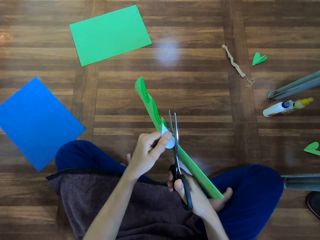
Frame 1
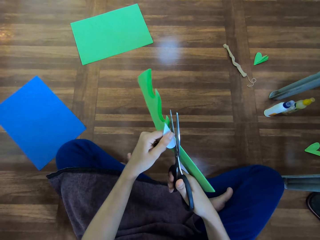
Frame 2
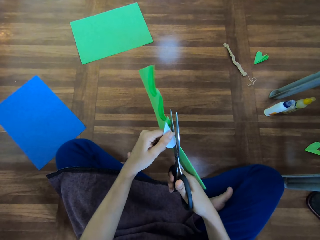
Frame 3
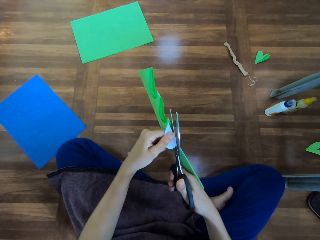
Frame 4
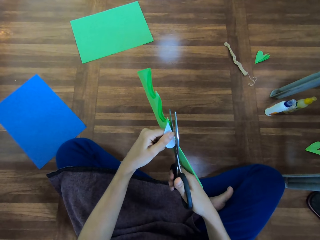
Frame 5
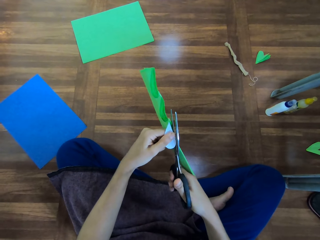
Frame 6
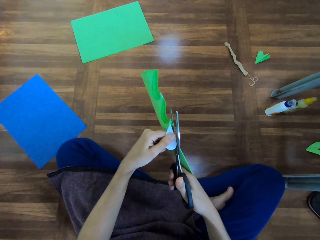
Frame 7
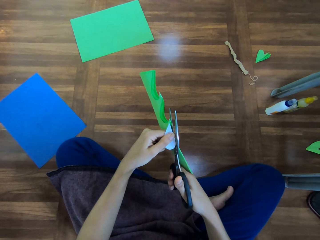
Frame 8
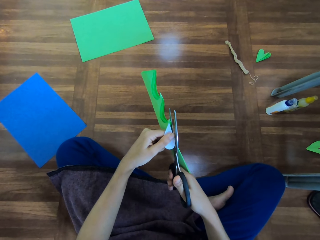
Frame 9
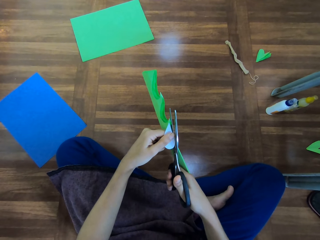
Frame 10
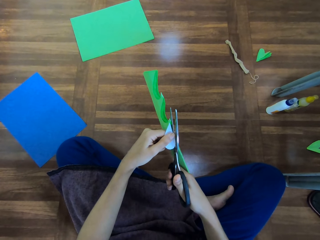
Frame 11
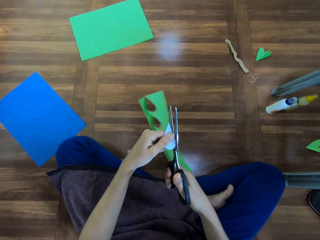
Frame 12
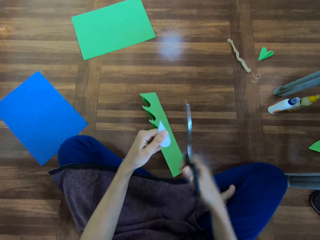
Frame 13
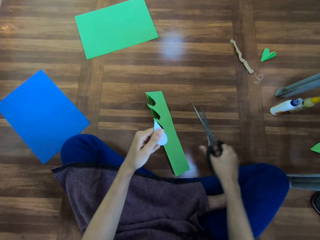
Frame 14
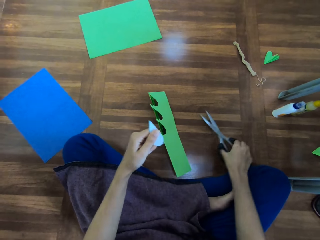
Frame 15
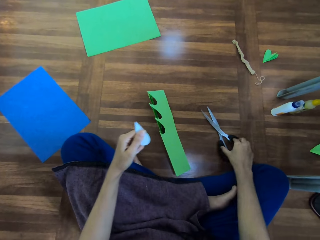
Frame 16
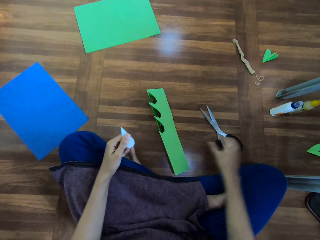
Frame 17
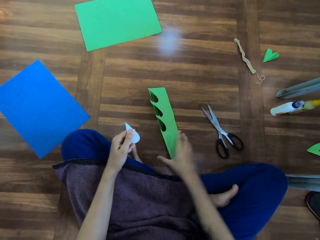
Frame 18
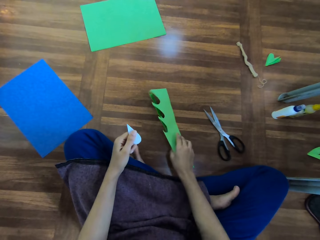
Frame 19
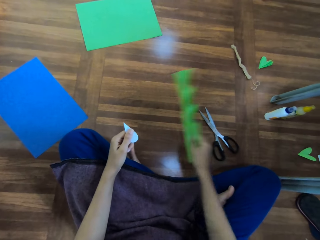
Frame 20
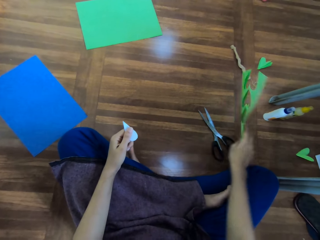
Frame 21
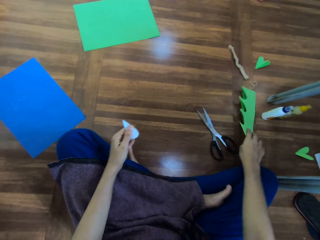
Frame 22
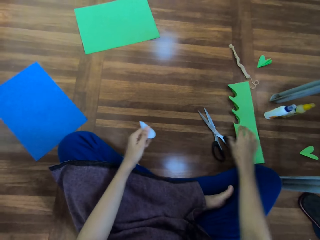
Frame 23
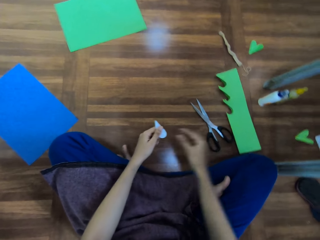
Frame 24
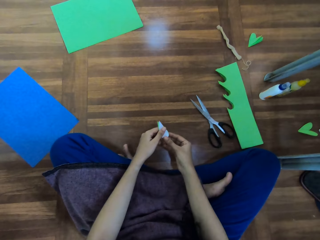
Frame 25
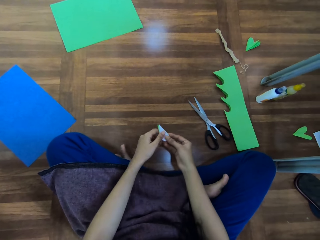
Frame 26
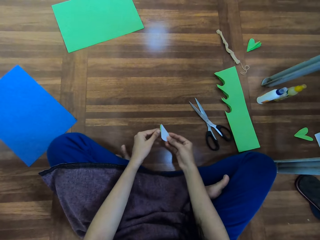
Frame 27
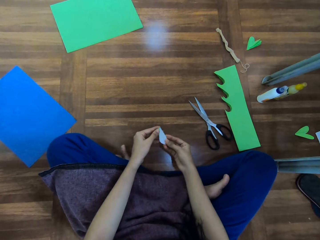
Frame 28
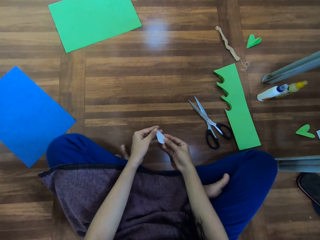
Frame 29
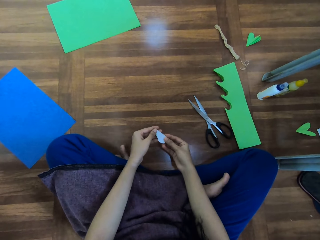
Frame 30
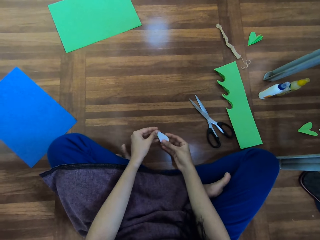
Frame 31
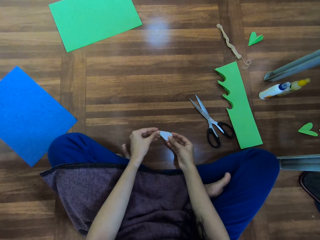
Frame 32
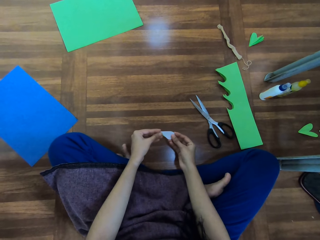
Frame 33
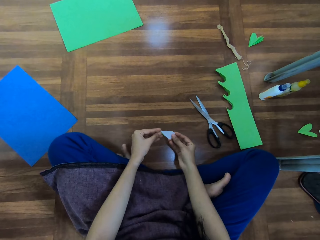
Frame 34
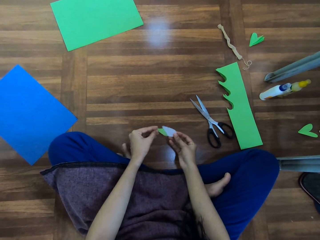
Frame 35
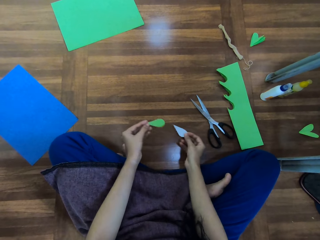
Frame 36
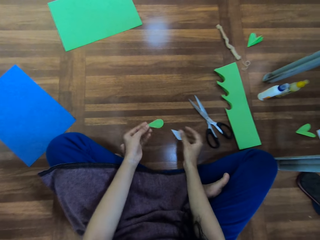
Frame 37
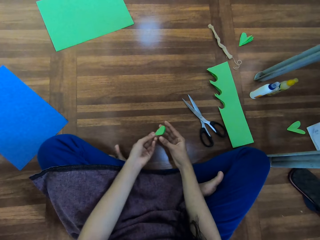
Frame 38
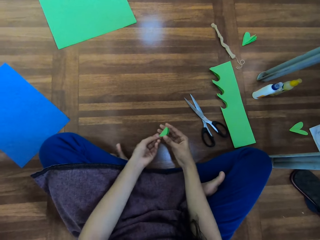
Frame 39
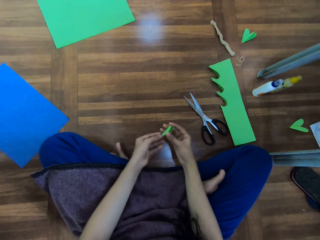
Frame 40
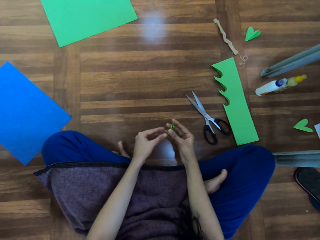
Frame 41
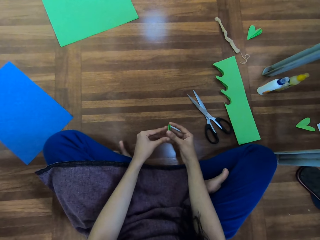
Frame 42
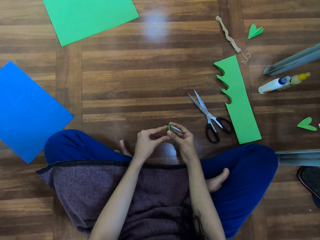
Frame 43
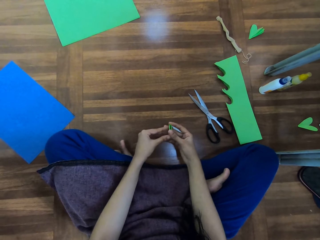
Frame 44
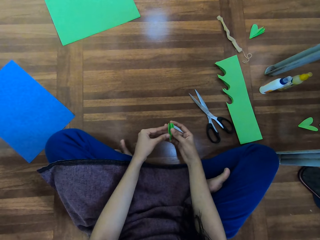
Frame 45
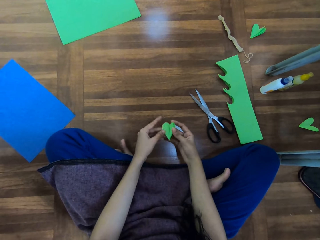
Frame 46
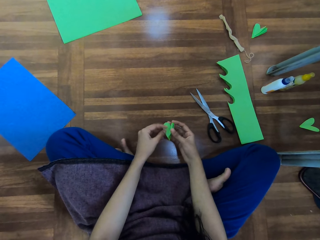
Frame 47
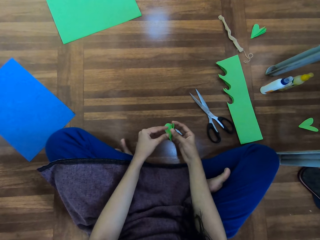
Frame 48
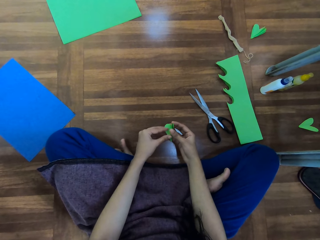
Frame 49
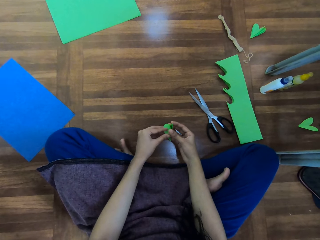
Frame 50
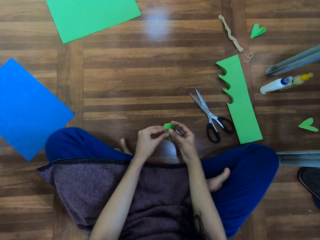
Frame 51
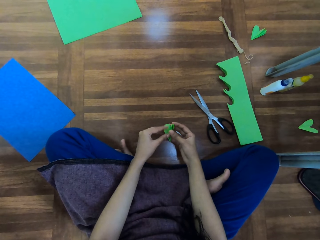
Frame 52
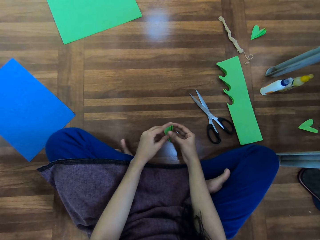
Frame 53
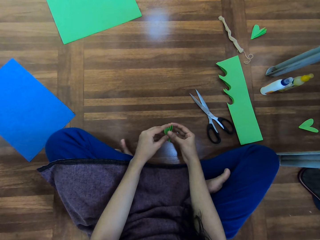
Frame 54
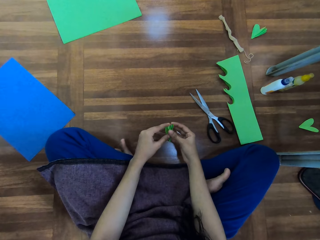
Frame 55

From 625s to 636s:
The camera wearer puts the scissors down. They take the piece of art and put the piece of art down. They hold pieces of paper. They drop a piece of paper down. They hold pieces of paper.

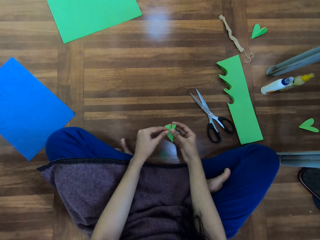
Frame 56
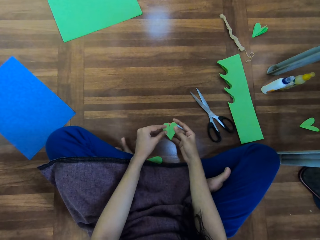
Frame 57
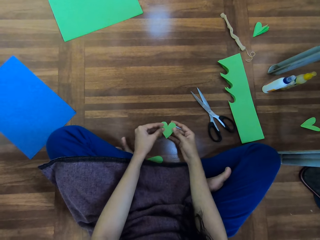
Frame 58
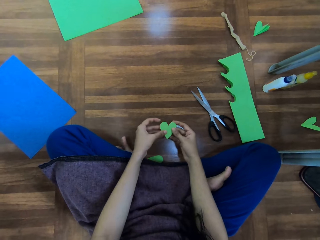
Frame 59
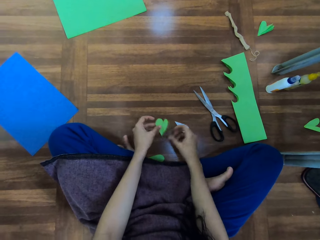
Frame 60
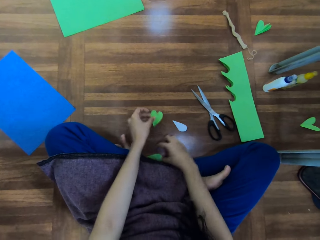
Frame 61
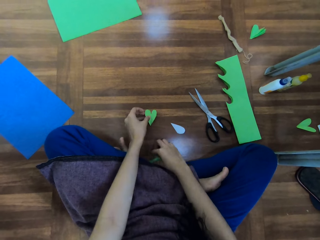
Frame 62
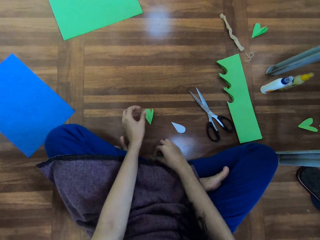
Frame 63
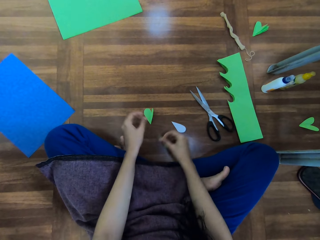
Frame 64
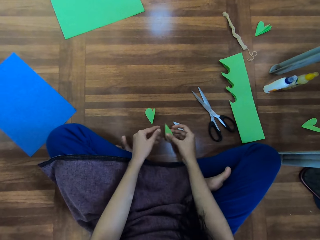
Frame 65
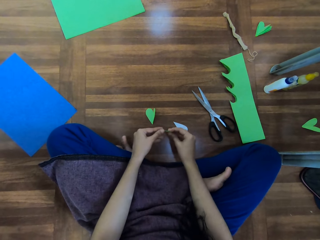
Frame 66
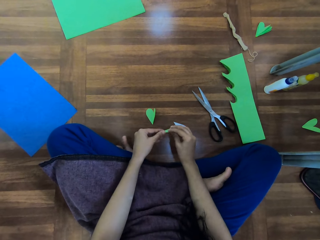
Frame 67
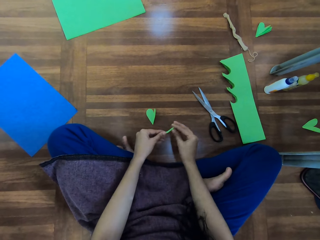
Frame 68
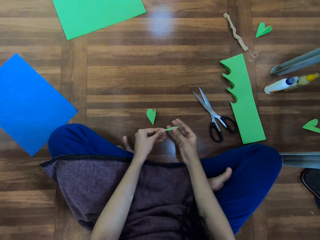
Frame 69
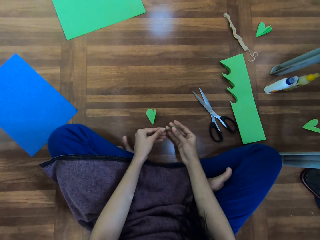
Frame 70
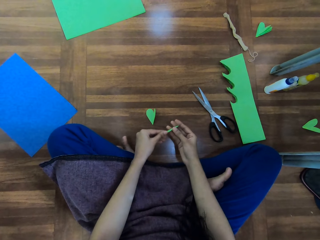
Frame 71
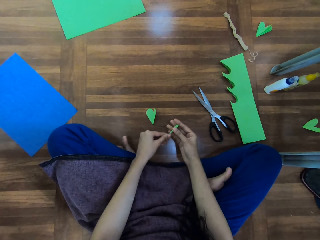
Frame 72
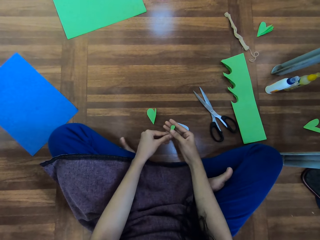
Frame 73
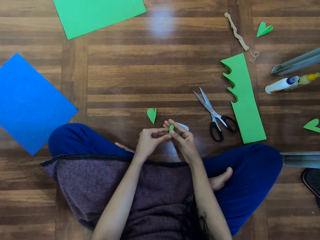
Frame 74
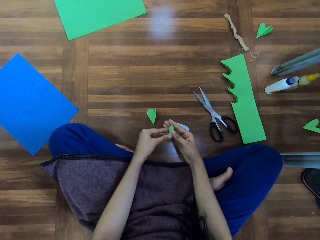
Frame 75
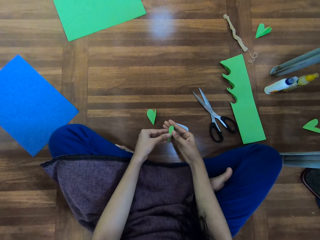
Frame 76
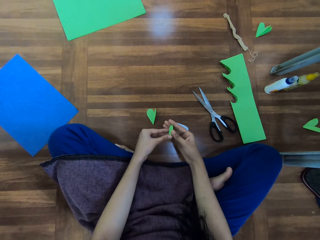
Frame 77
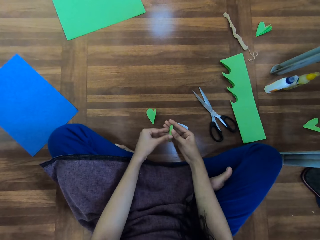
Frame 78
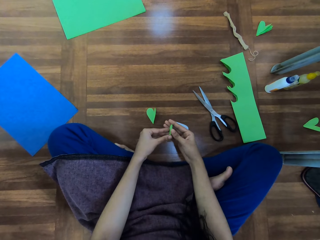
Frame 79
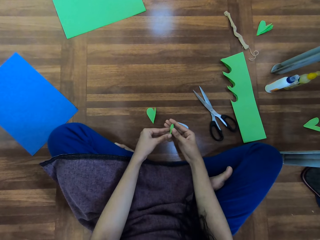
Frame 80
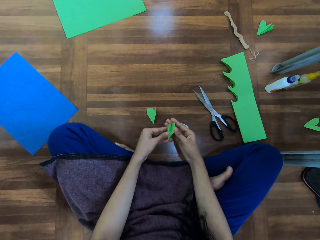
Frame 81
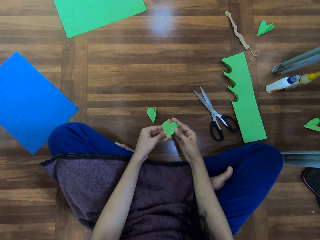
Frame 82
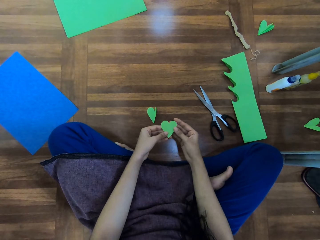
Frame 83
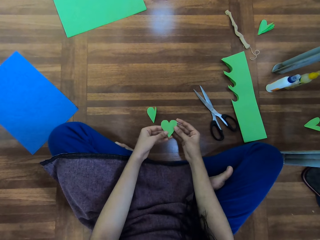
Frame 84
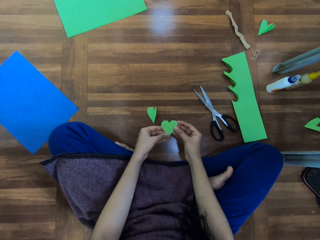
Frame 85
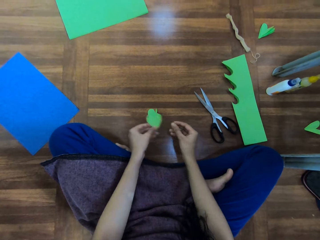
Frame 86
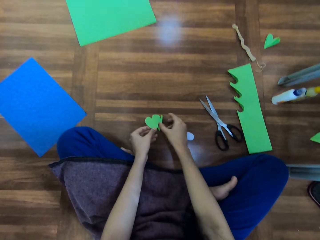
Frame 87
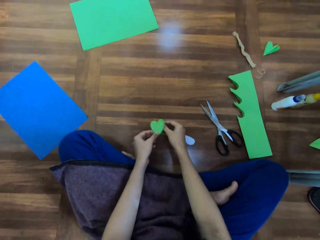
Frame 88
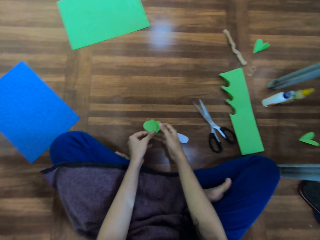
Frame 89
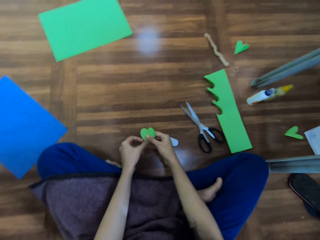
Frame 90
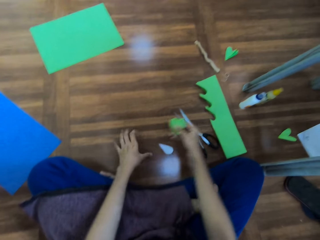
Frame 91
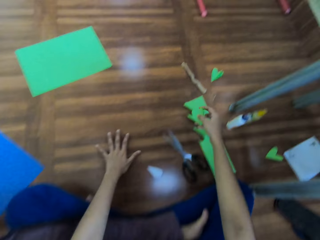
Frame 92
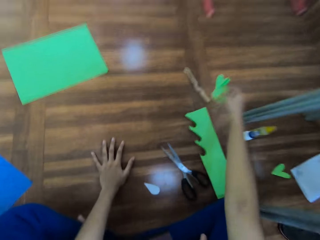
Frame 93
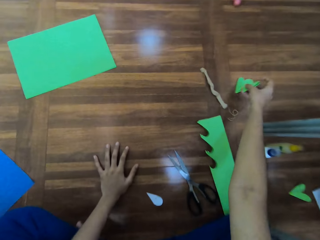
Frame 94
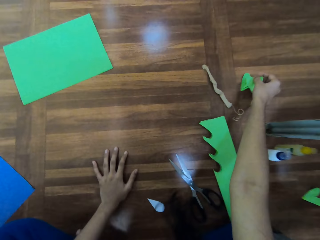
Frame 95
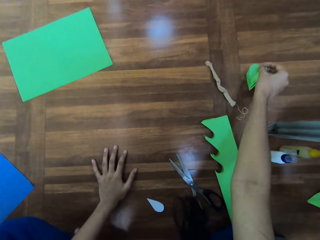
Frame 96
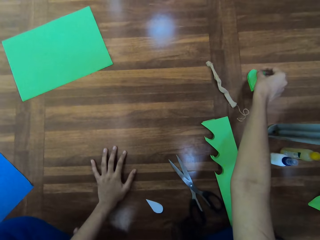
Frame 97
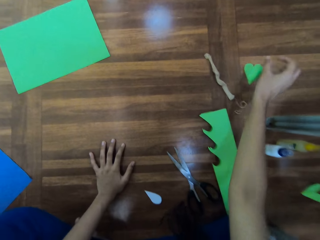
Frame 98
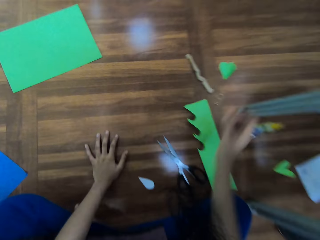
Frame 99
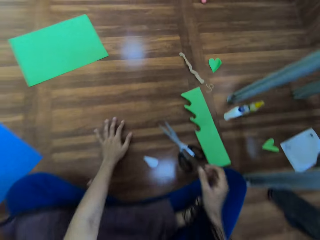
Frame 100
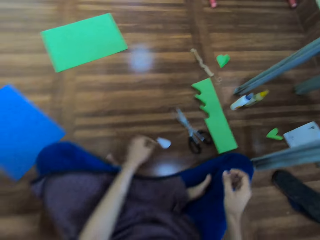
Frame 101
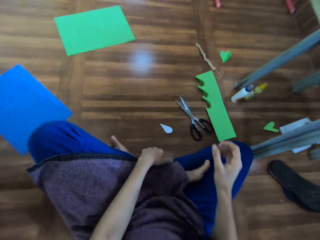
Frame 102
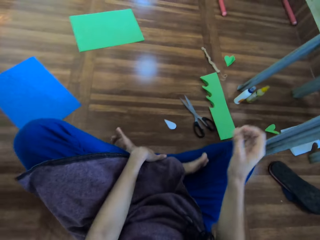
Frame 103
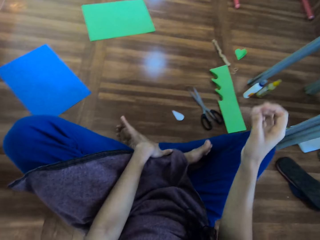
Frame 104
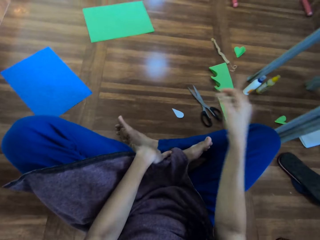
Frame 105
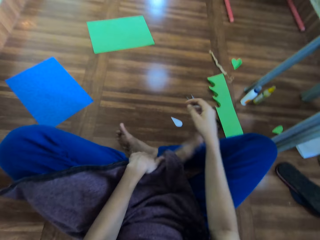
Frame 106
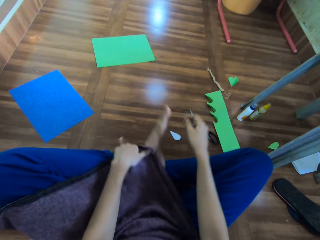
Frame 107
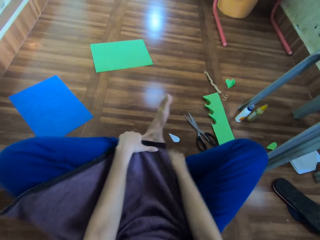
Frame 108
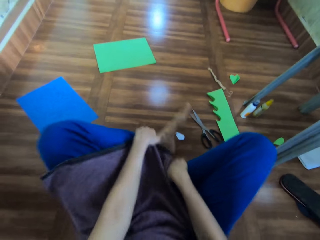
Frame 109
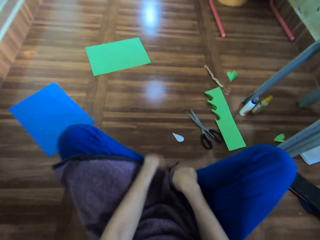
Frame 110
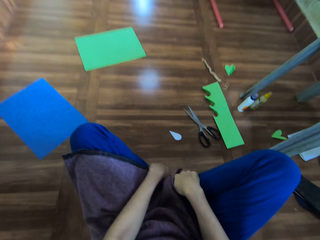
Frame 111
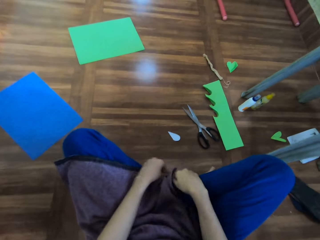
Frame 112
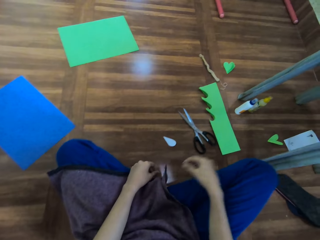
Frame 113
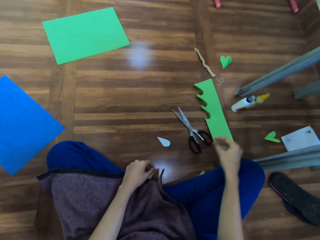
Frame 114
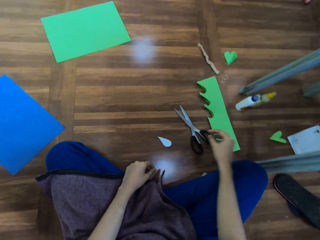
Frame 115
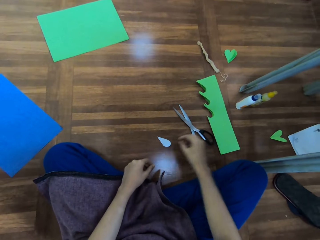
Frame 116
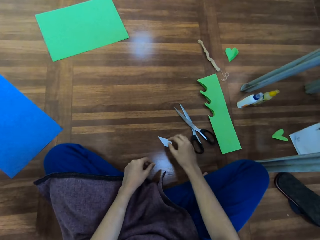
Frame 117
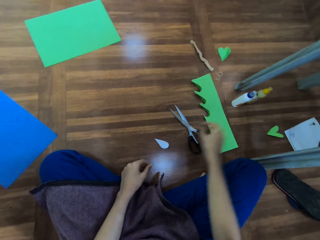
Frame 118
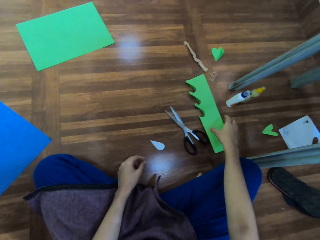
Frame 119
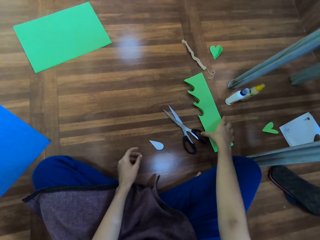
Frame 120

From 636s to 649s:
The camera wearer picks up a piece of chart paper. They put down a piece of chart paper. They hold pieces of paper. They unfold the piece of chart paper. They pick up a piece of chart paper. They put down the pieces of chart paper. They hold legs.
